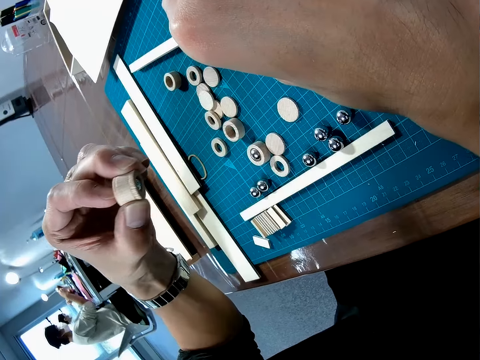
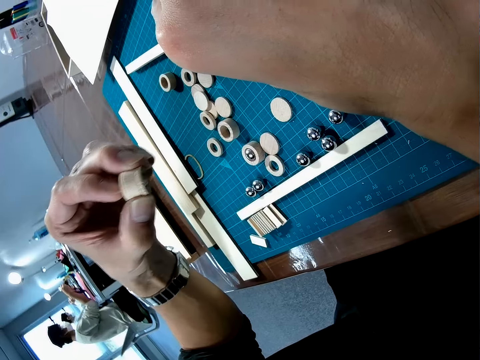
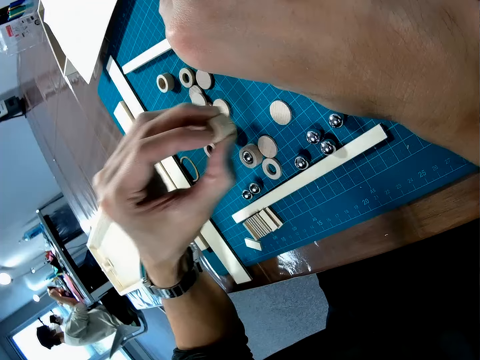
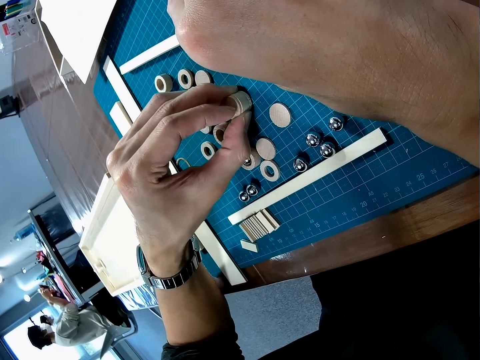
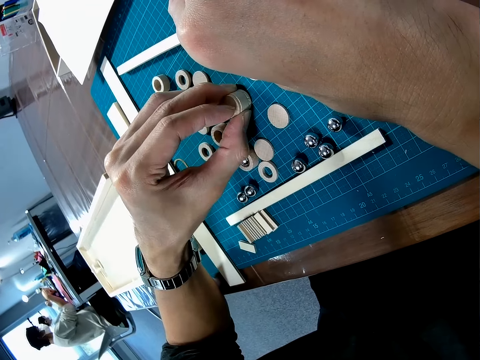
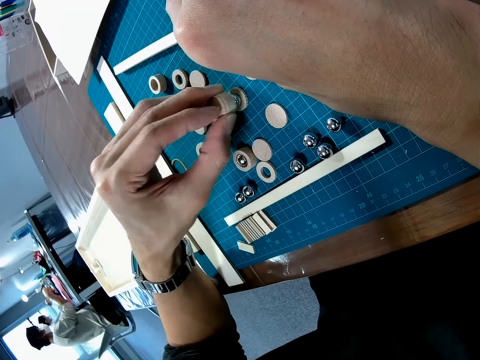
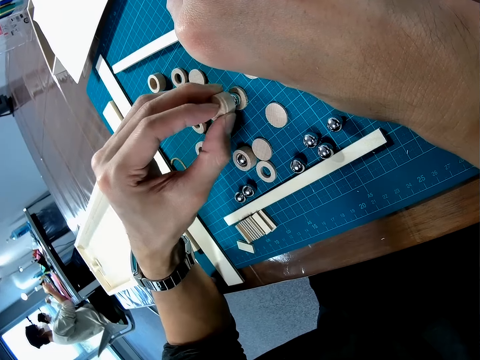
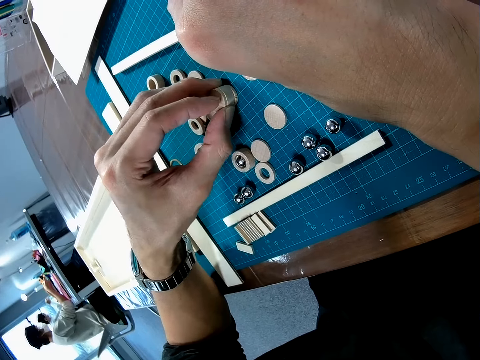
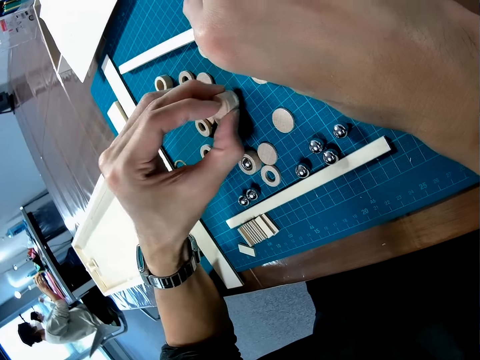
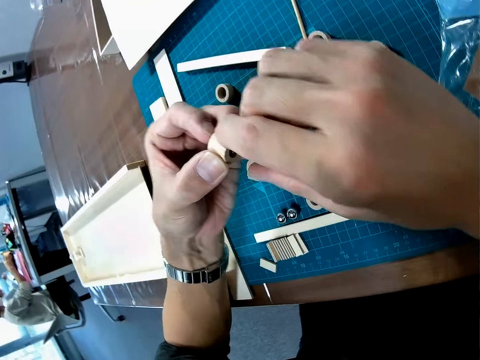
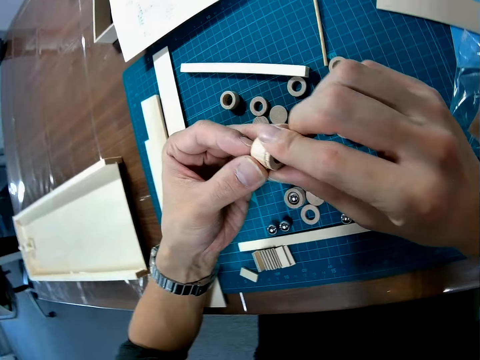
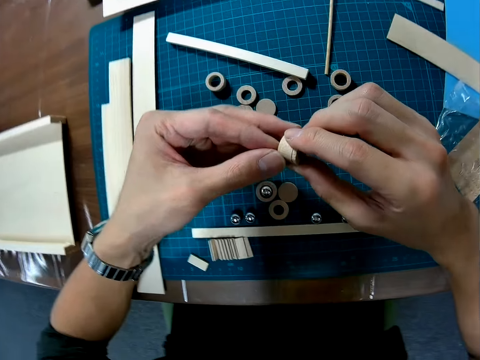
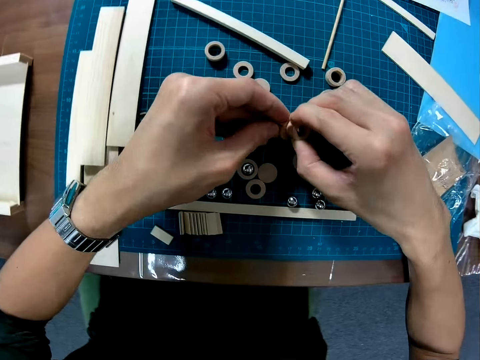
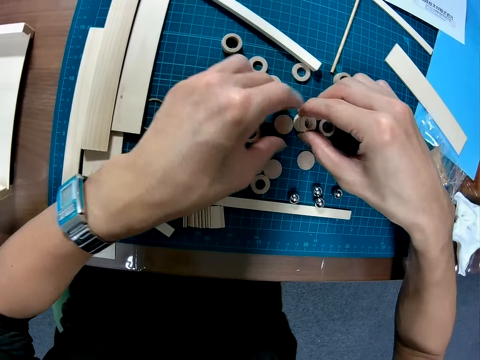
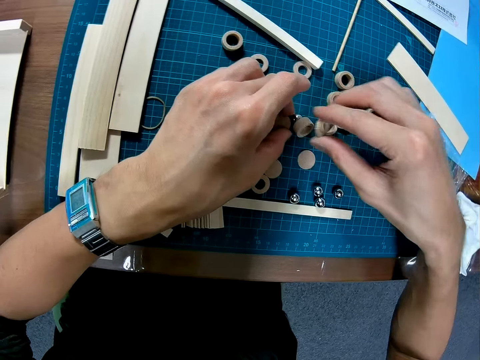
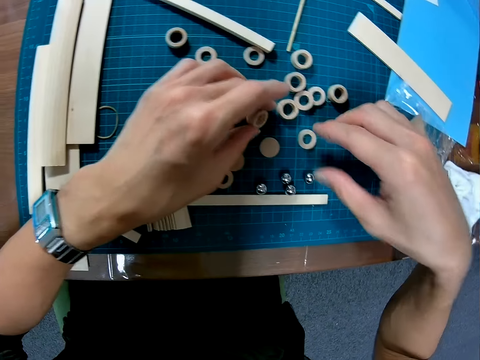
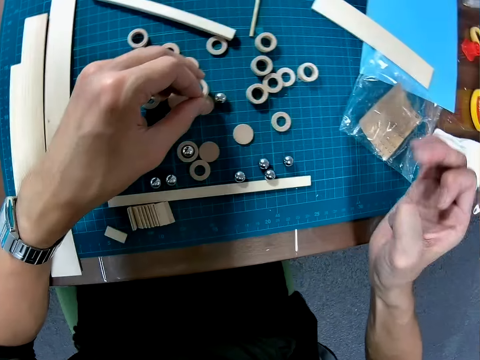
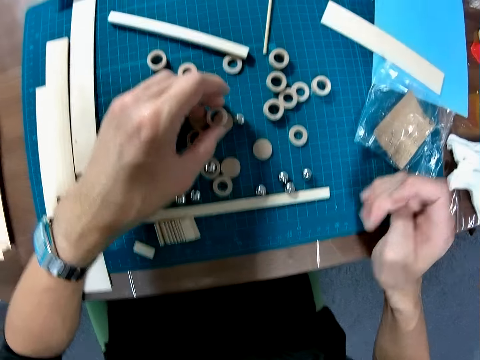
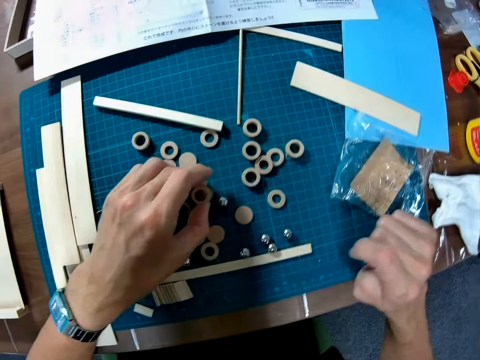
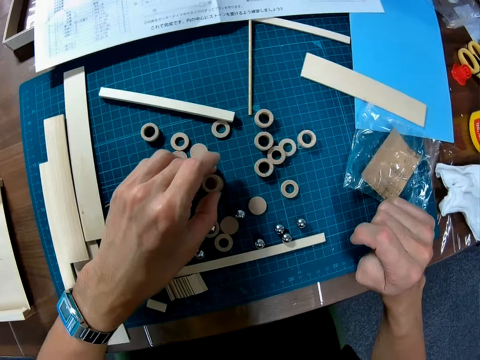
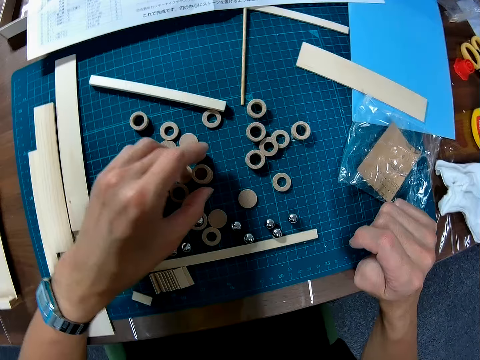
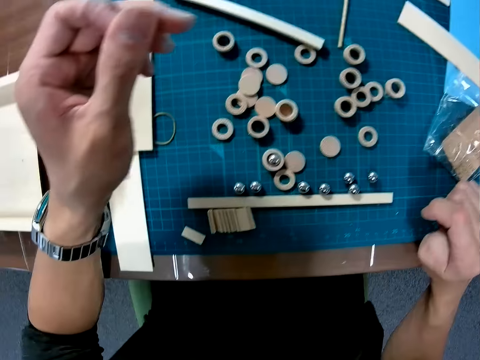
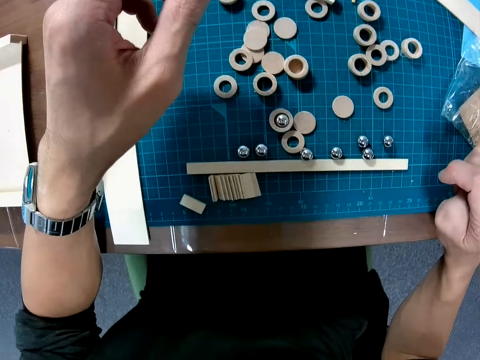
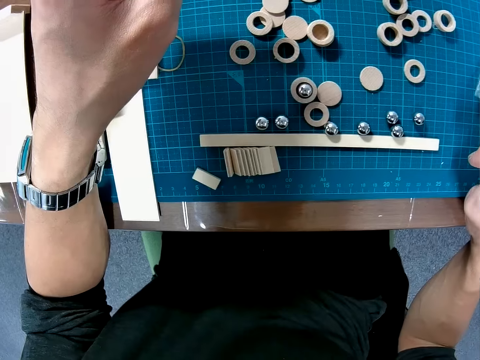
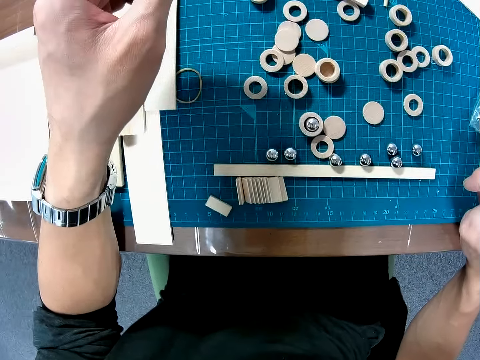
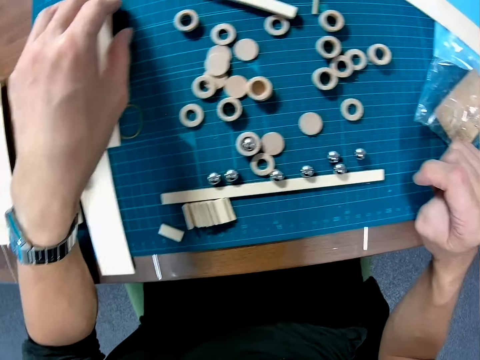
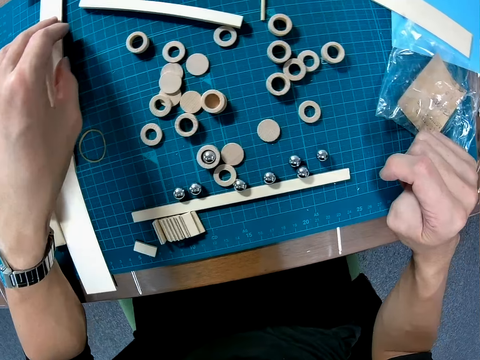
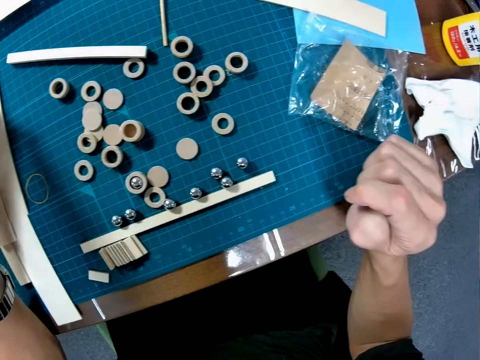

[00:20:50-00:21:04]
The camera wearer puts the modeling pieces on the cutting mat. He picks the piece of wood or modeling piece on the table. He joins the modeling pieces. He picks the modeling pieces and holds the modeling pieces with both hands. He puts the modeling pieces on the cutting mat. He holds a modeling piece. He pulls his hand off the modeling pieces.

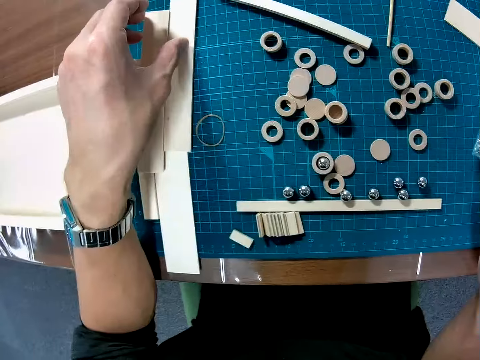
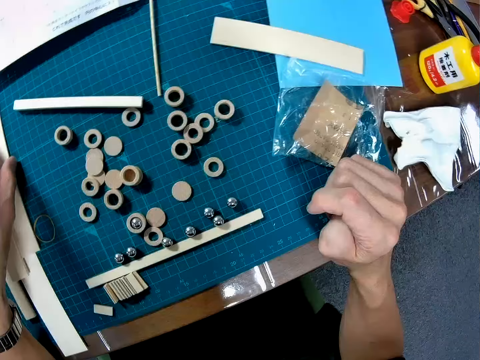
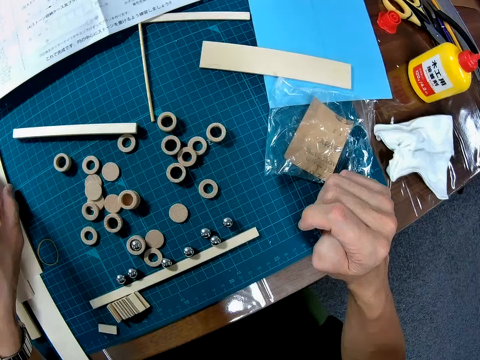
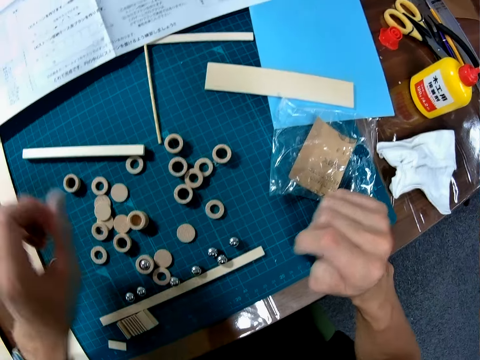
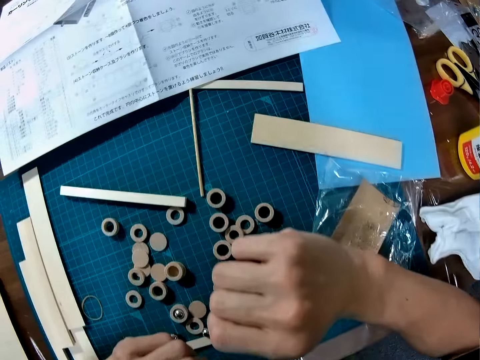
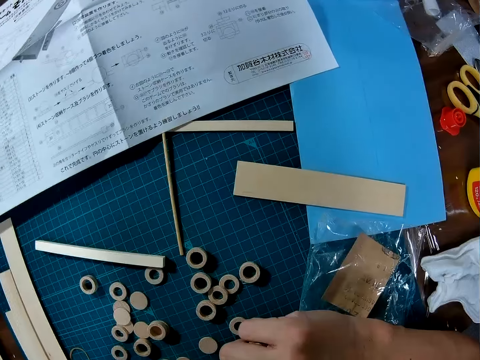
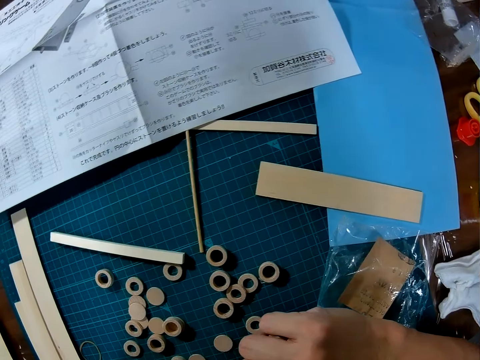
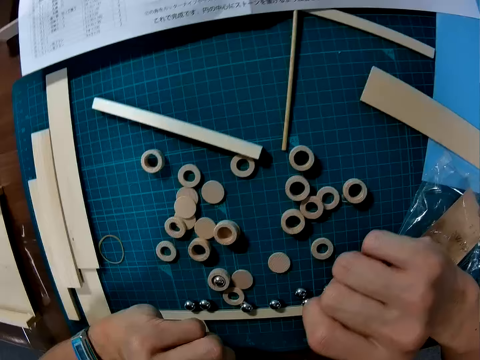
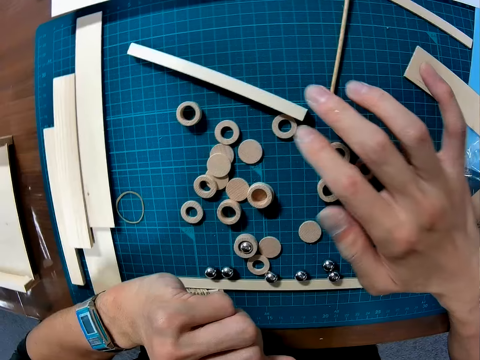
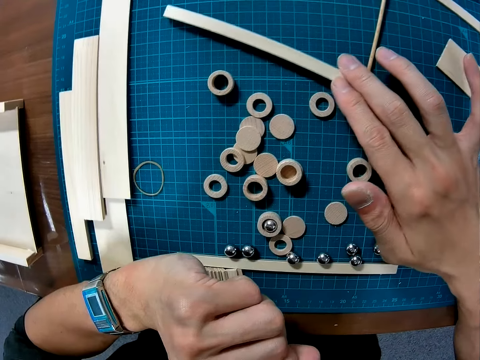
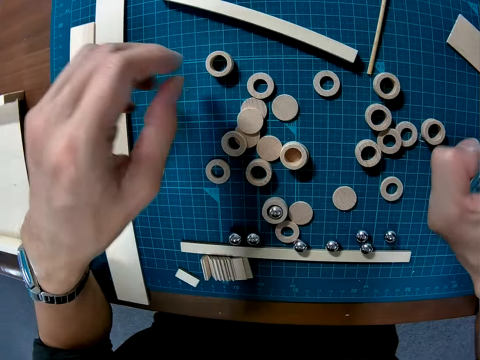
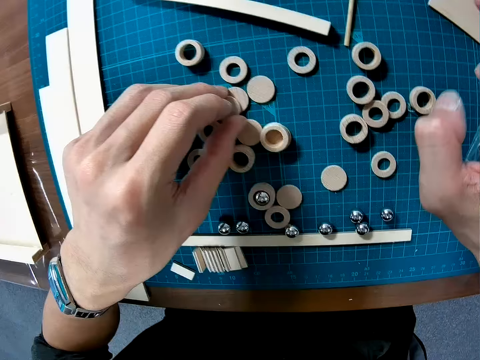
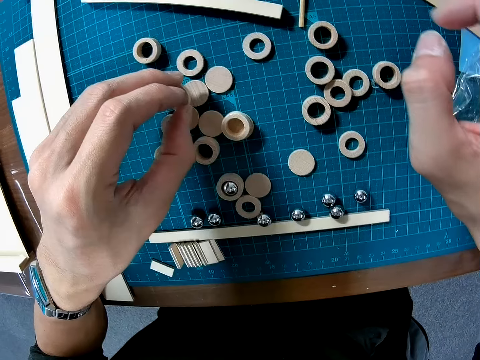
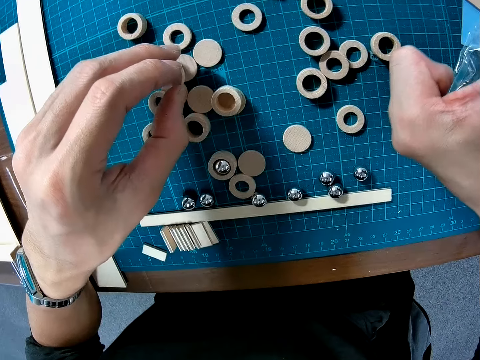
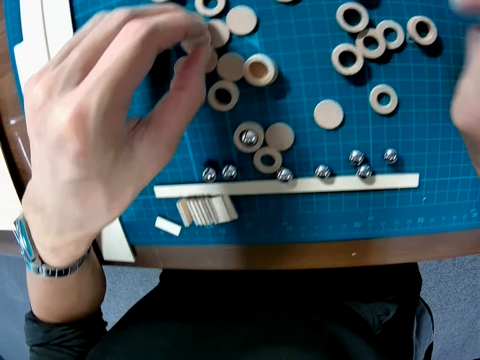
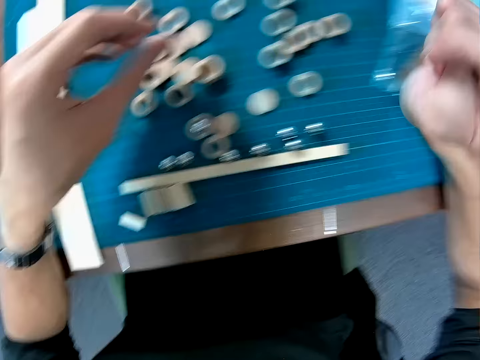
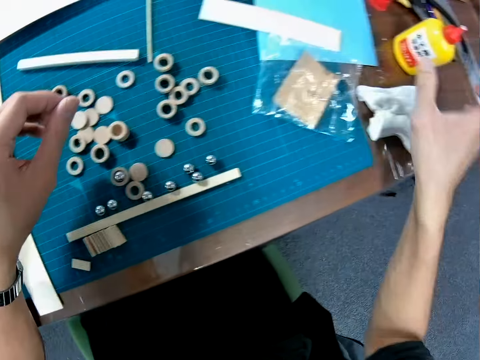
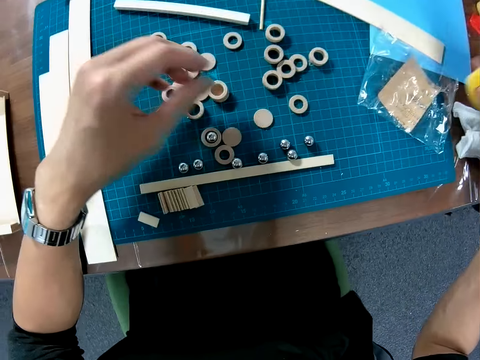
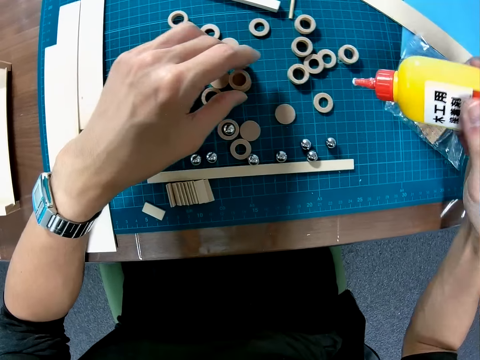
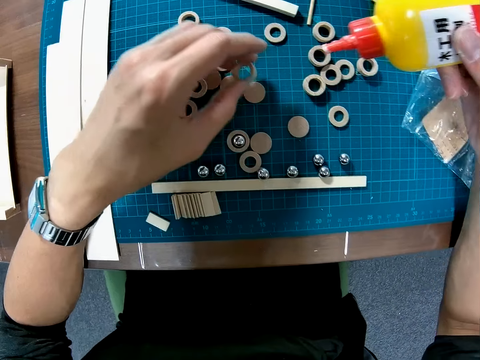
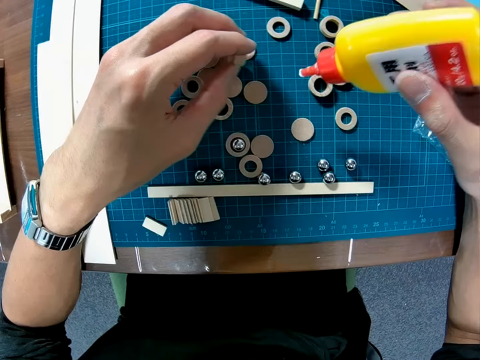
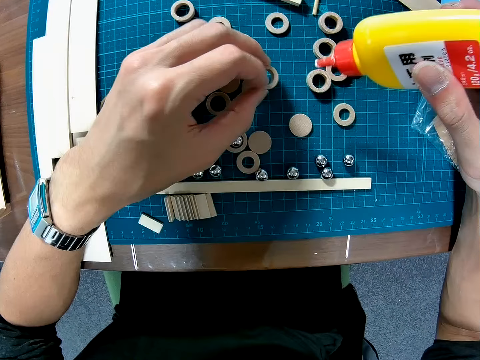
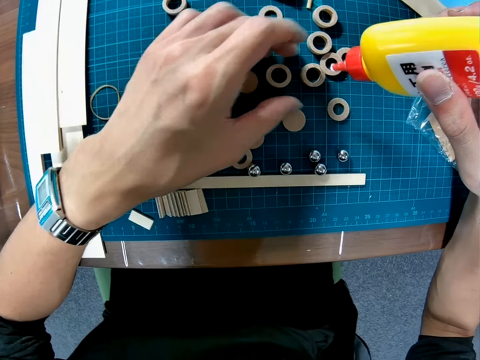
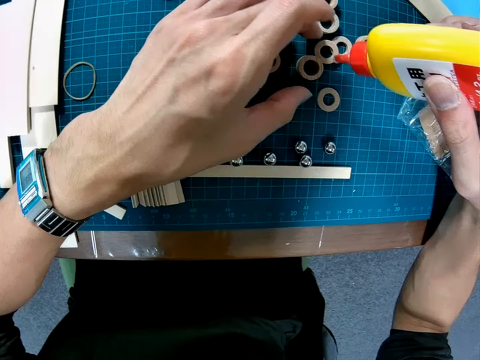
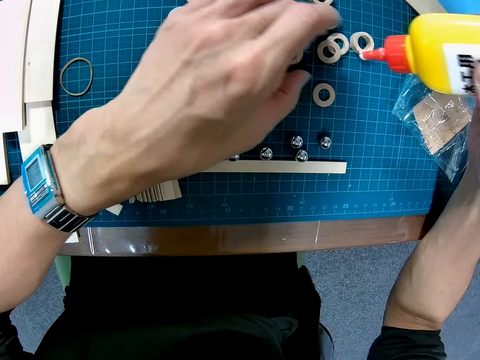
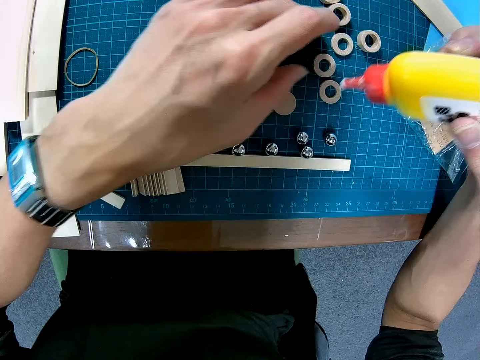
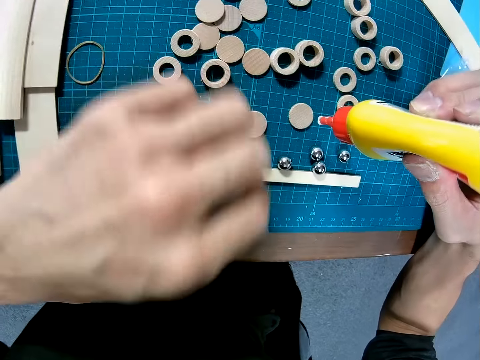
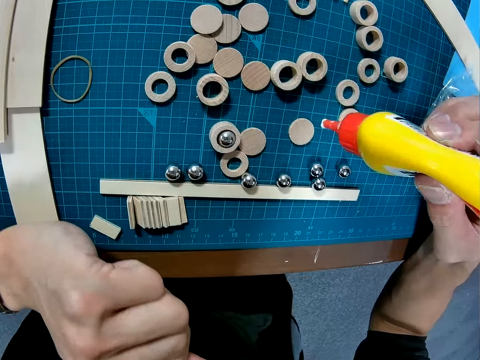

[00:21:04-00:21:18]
The camera wearer holds the modeling pieces. He pulls his hand off the modeling pieces. He adjusts a wood on the table. He pushes the modeling pieces. He holds a modeling piece. He picks the glue on the table. He applies the glue to the piece of wood on the table. He picks the modeling pieces and puts the modeling pieces on the cutting mat. He pulls the modeling pieces.
